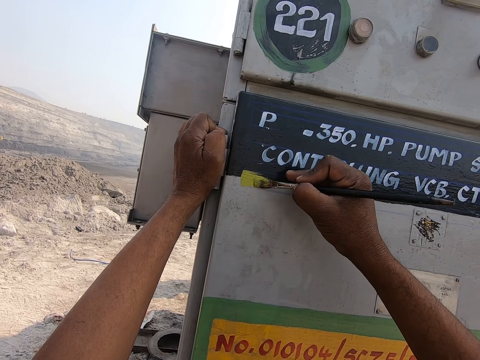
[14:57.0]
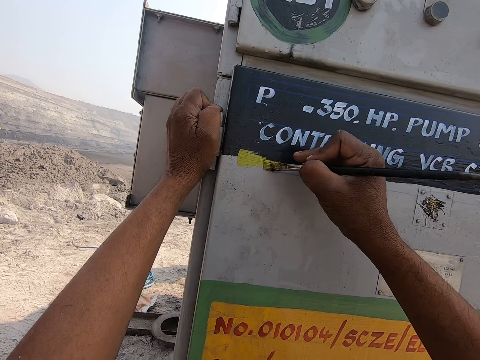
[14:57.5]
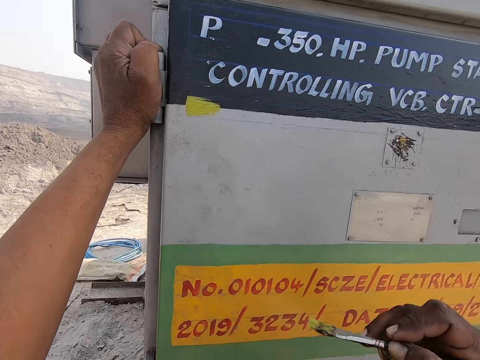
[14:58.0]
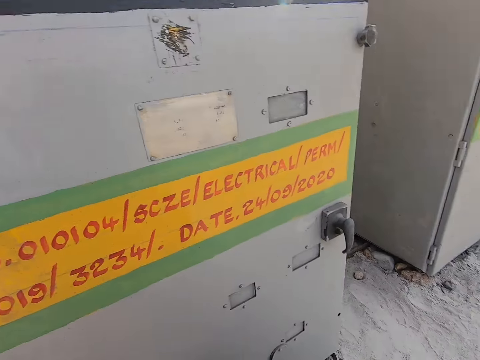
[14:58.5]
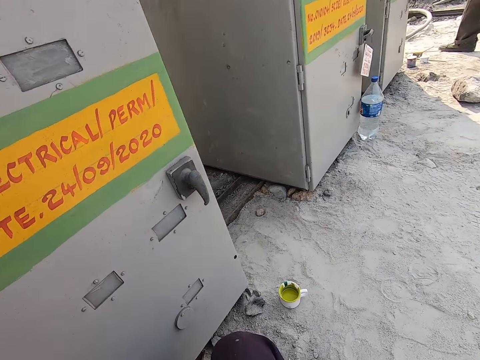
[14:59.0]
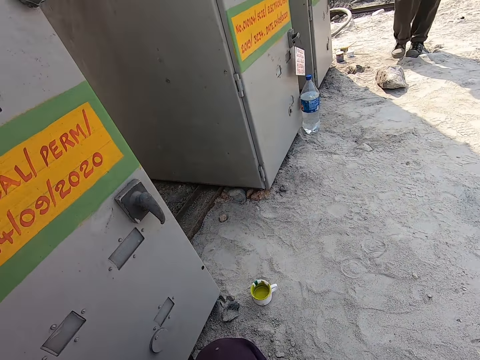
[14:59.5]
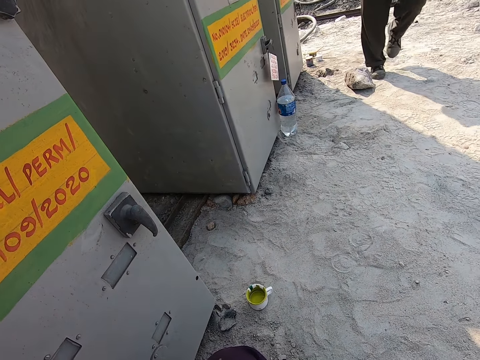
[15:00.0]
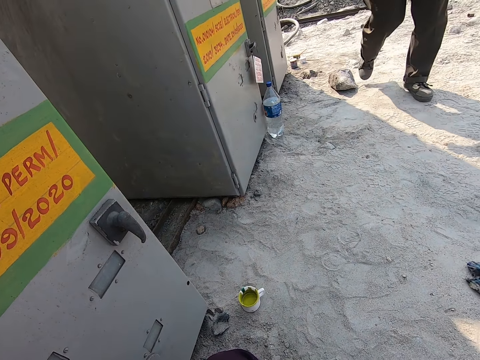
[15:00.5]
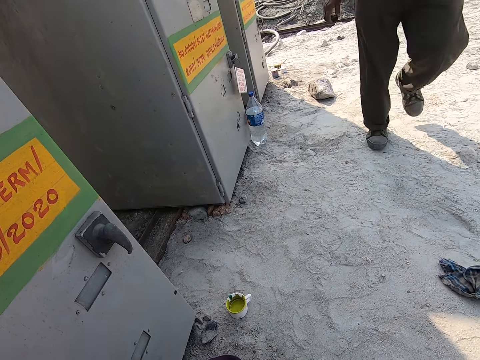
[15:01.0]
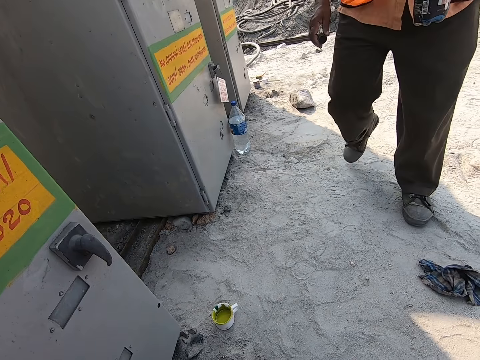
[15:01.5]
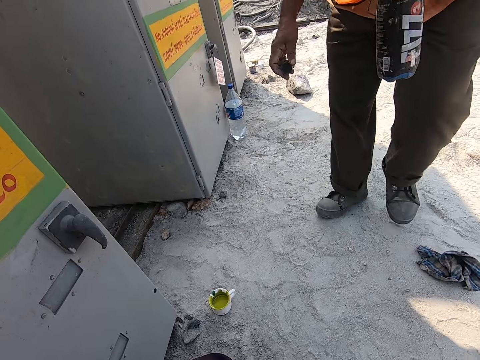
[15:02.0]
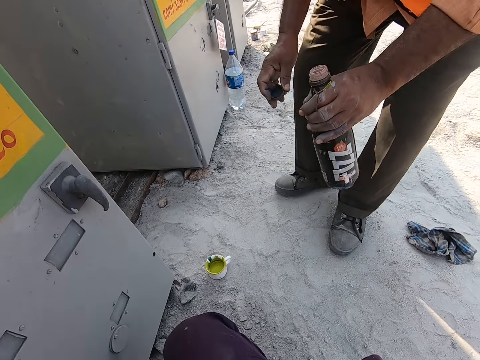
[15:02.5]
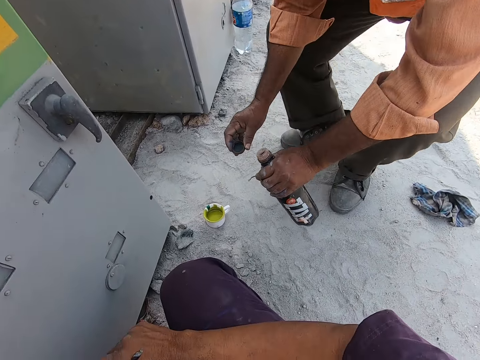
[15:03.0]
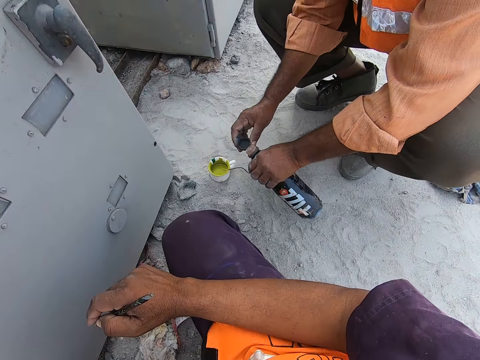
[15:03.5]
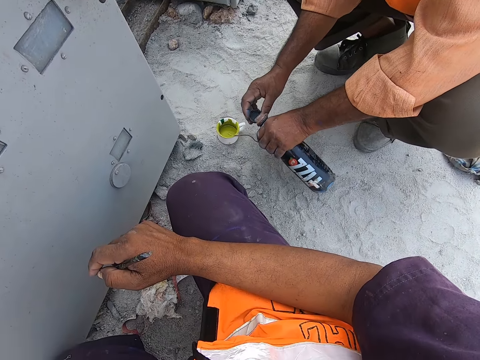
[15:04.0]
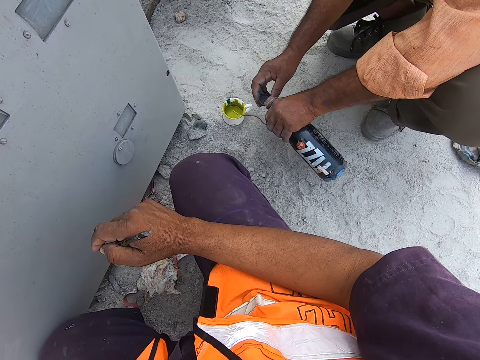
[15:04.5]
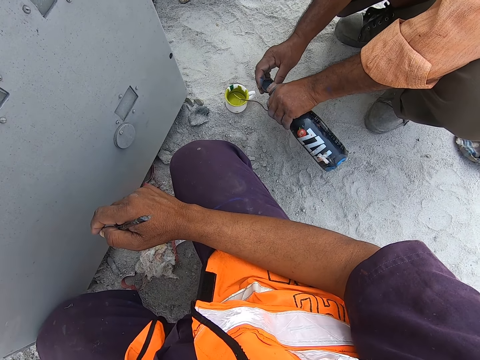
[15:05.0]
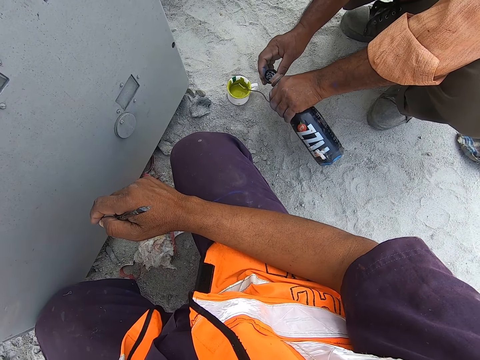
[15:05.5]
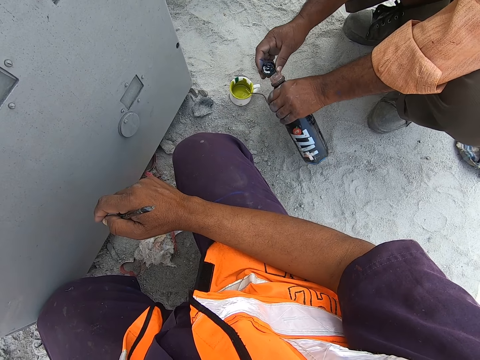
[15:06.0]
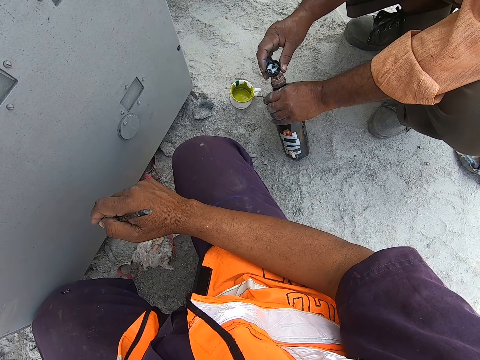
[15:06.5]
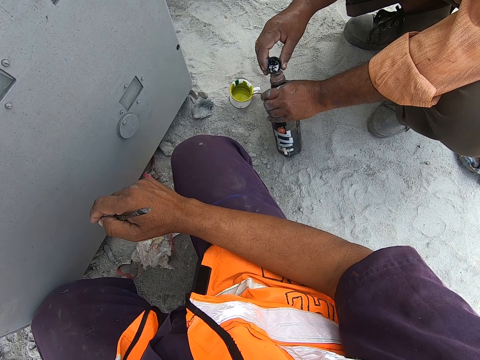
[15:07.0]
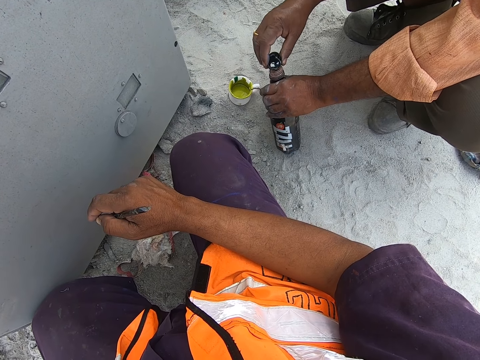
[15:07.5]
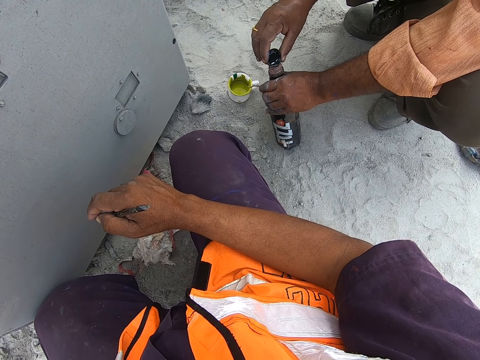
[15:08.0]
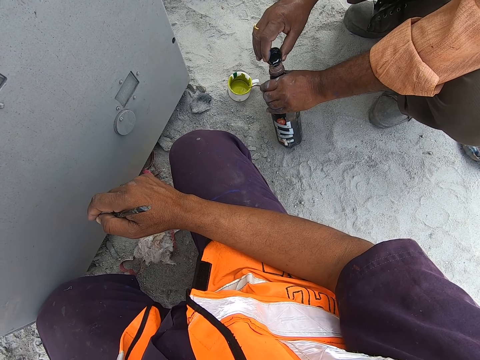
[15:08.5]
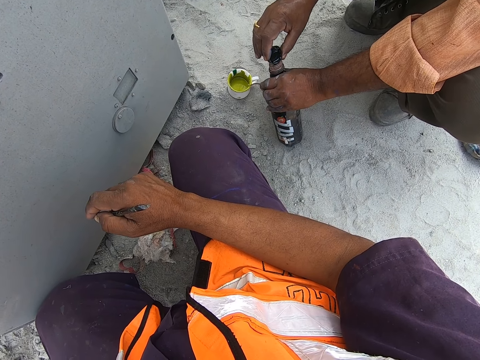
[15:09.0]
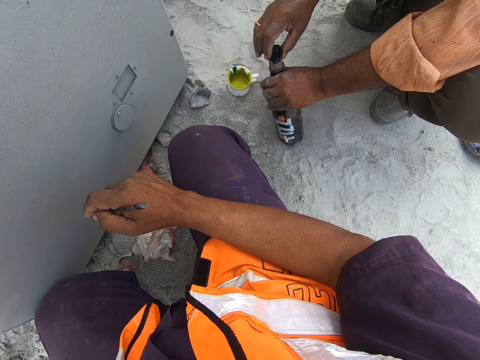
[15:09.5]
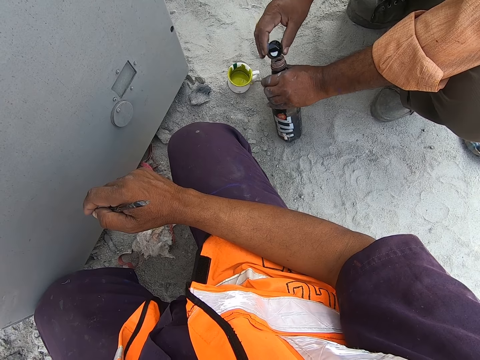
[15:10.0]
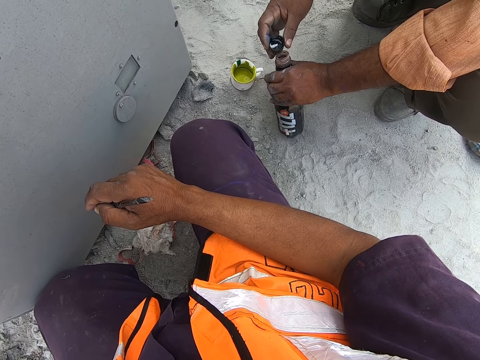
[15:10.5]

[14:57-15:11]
A man walks around the construction site. The camera wearer looks around the field. They pour something on the bottle top. The man pours the lubricant in the lid. The camera wearer puts something on the bottle.

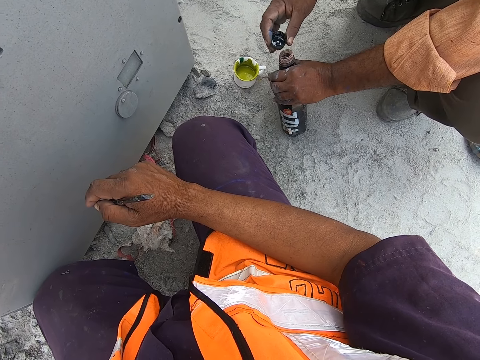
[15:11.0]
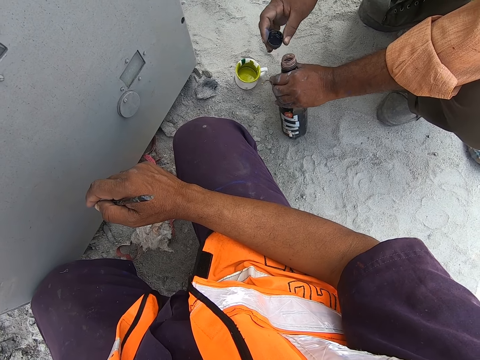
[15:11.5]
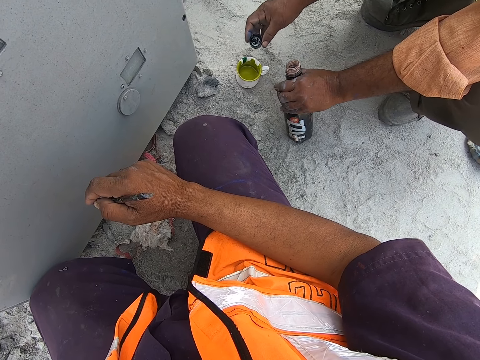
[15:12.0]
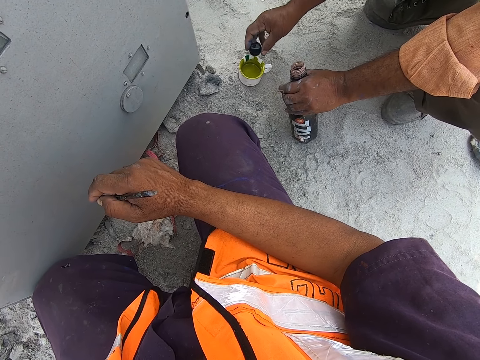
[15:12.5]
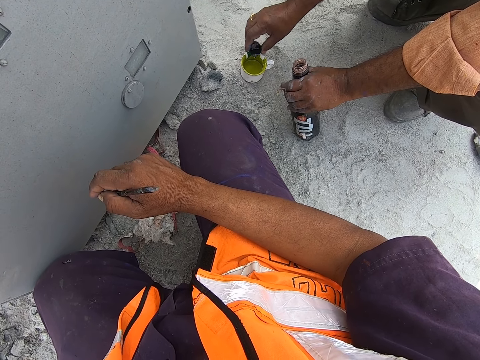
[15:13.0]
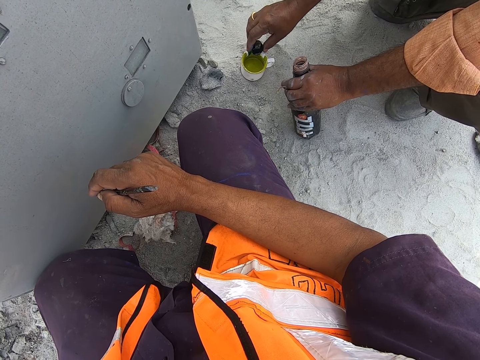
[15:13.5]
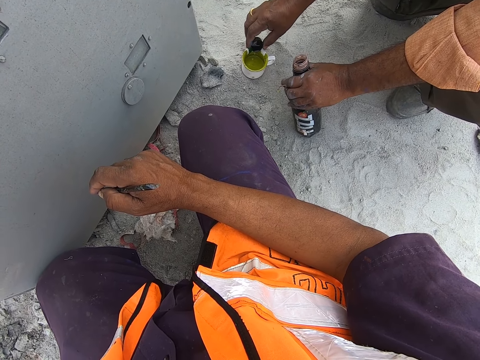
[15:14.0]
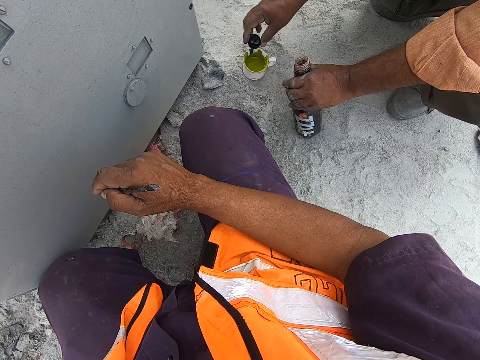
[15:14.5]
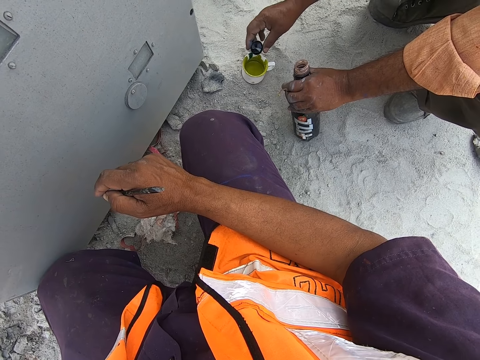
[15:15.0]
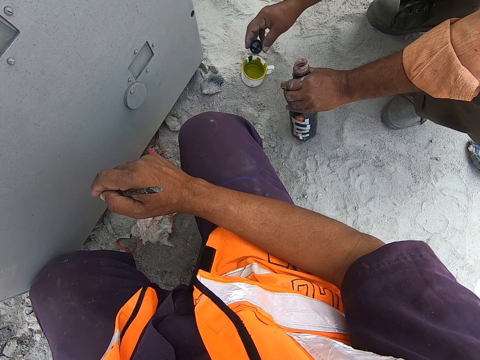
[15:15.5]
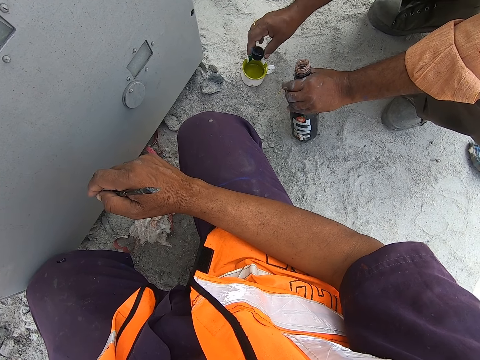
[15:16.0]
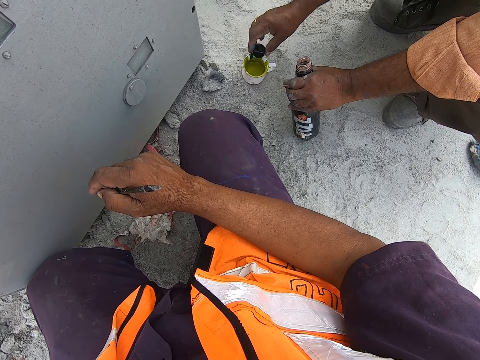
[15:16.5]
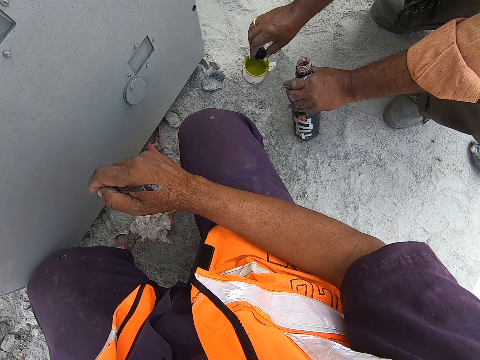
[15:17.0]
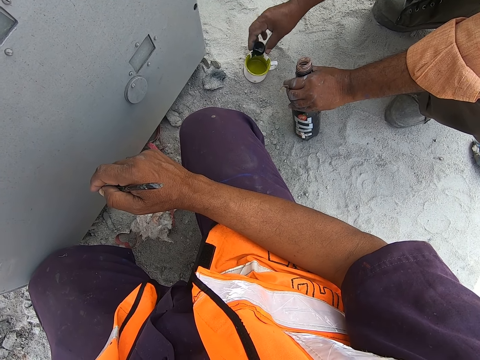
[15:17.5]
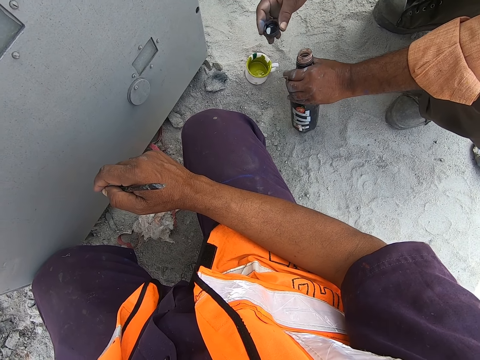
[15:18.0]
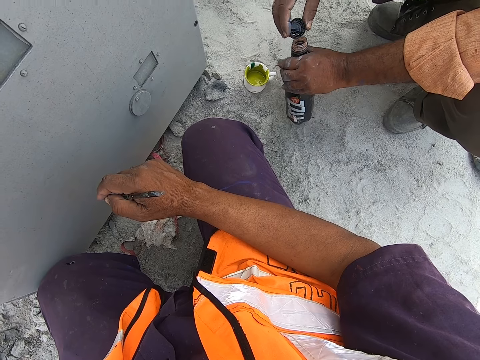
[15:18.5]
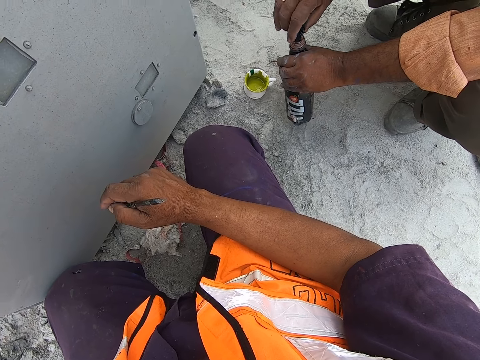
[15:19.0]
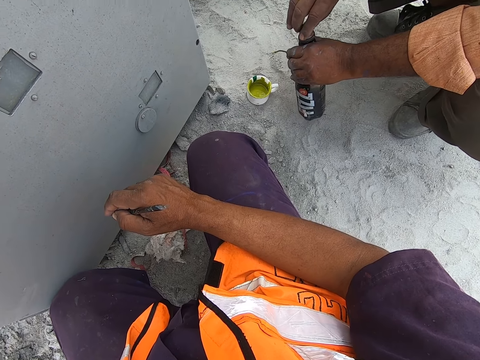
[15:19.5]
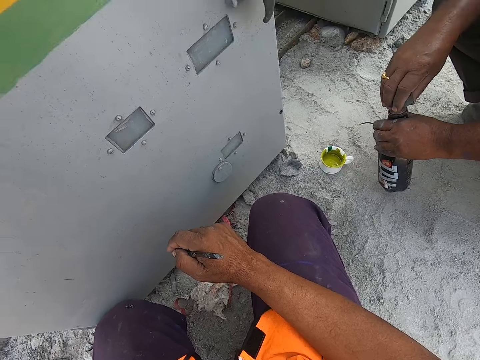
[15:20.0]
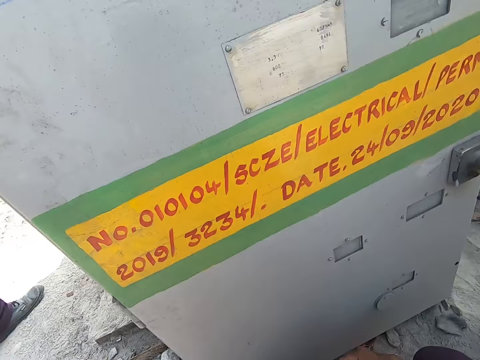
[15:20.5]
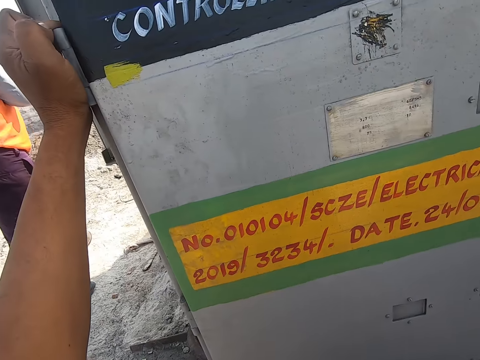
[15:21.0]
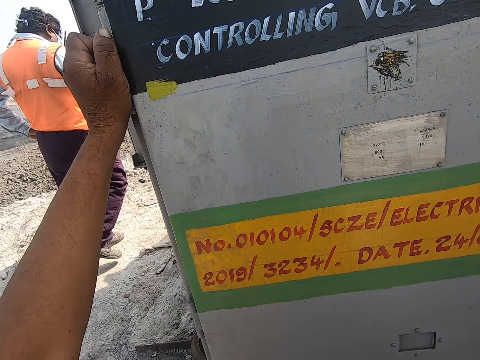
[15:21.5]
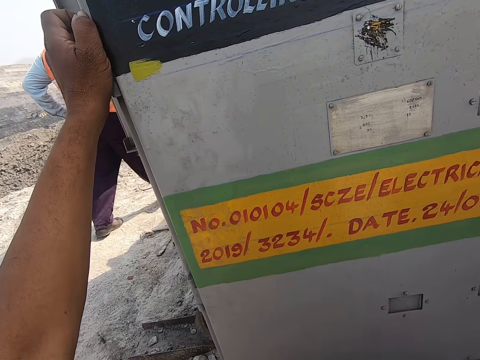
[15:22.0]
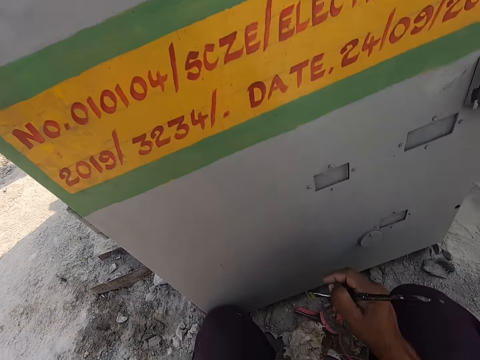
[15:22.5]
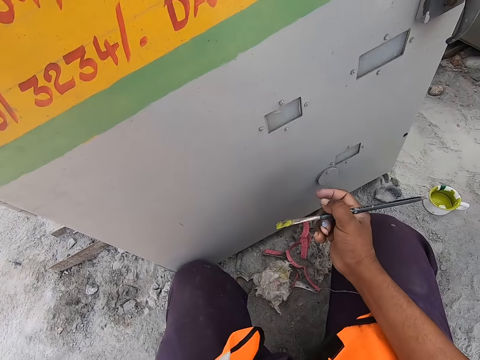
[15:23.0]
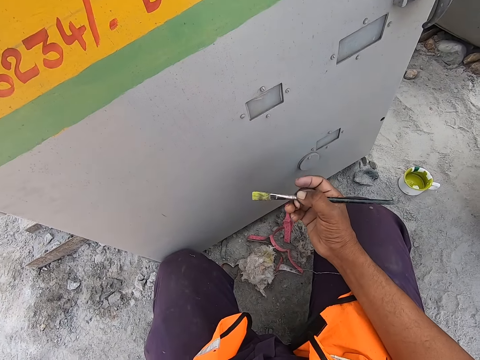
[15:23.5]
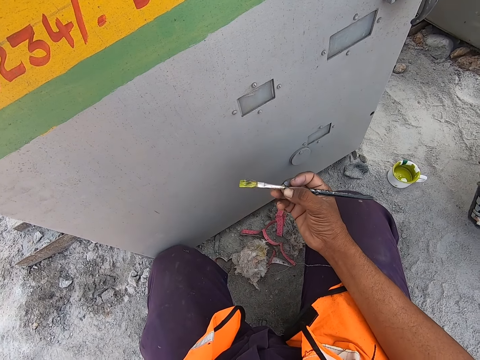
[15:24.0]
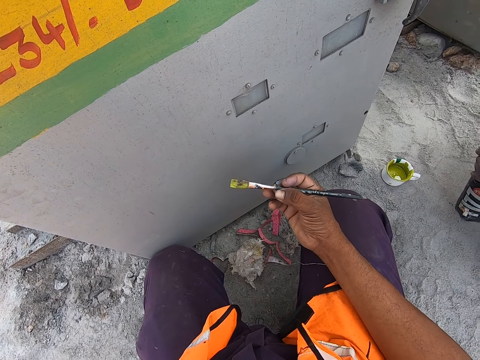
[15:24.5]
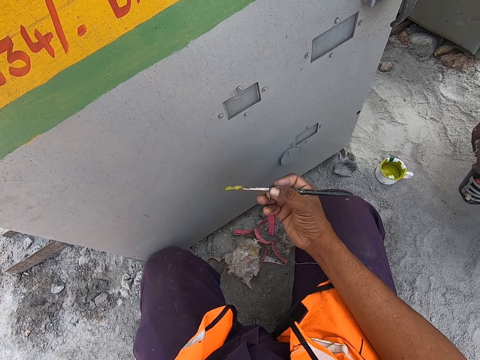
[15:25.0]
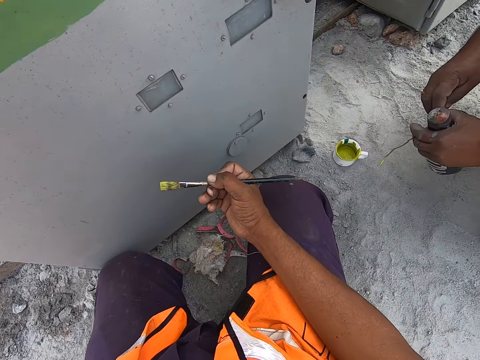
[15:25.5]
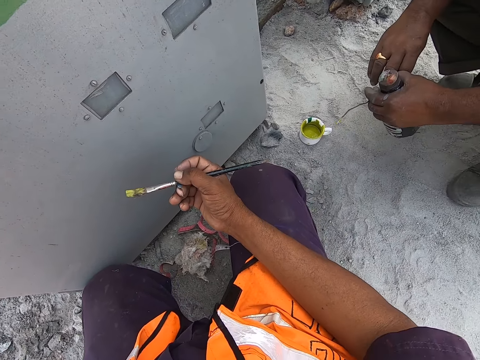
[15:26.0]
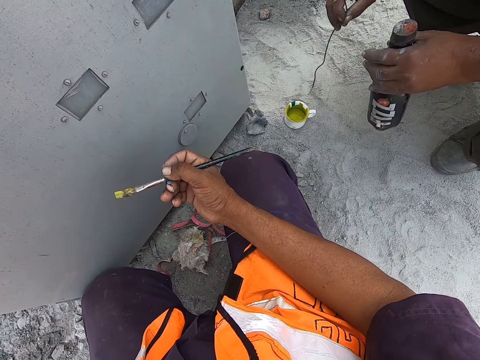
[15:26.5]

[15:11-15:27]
A man puts something on the can and mixes the paint. The man closes the bottle. The camera wearer holds the paintbrush.
